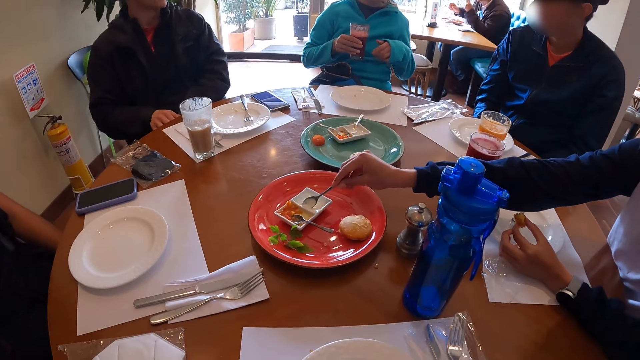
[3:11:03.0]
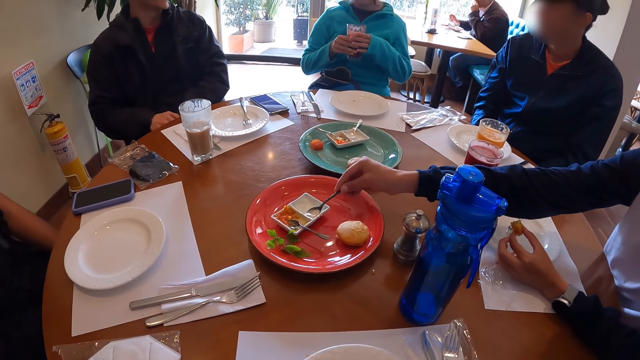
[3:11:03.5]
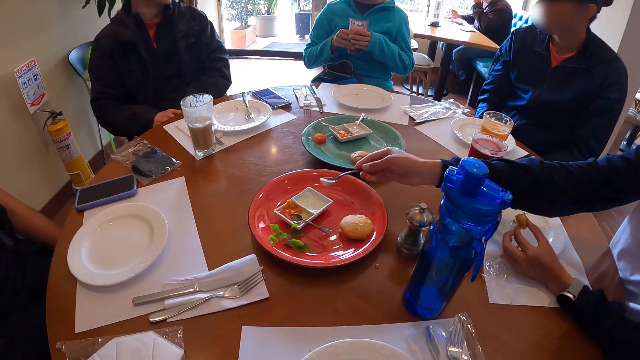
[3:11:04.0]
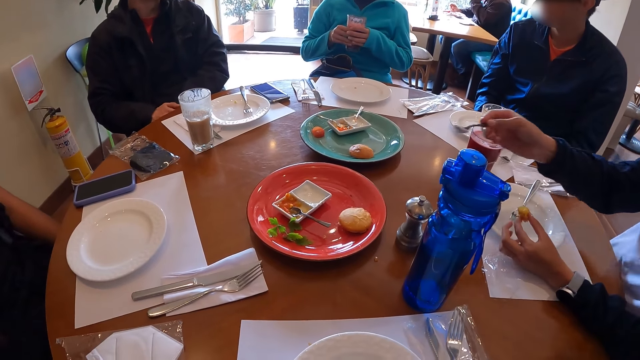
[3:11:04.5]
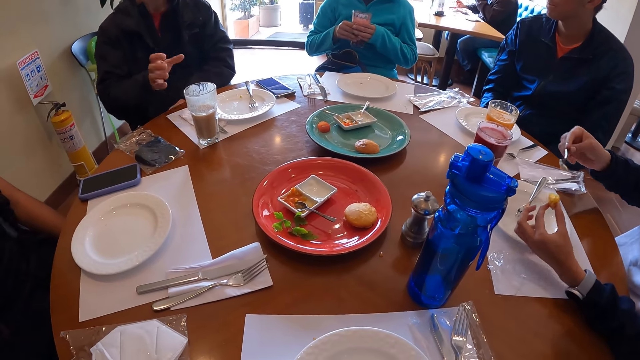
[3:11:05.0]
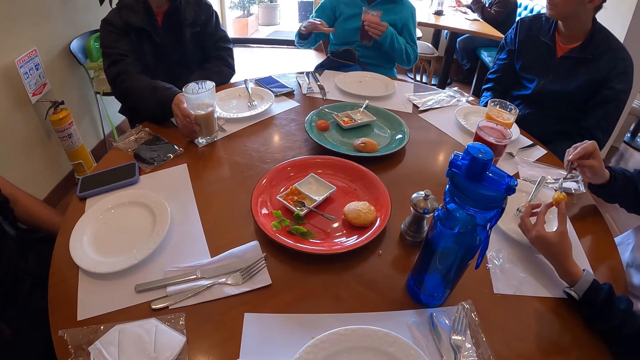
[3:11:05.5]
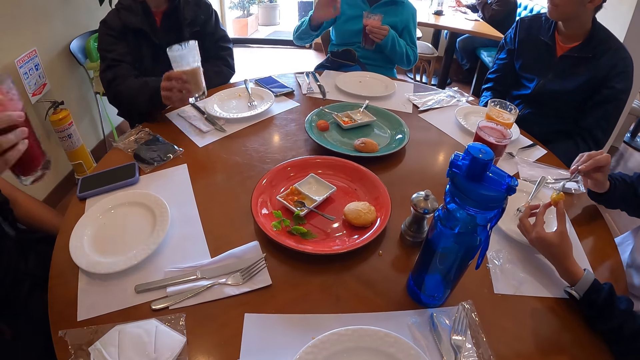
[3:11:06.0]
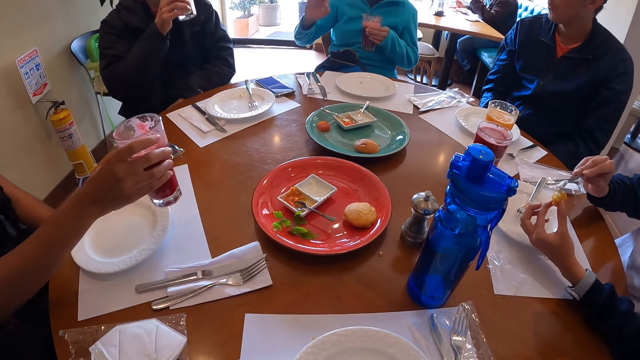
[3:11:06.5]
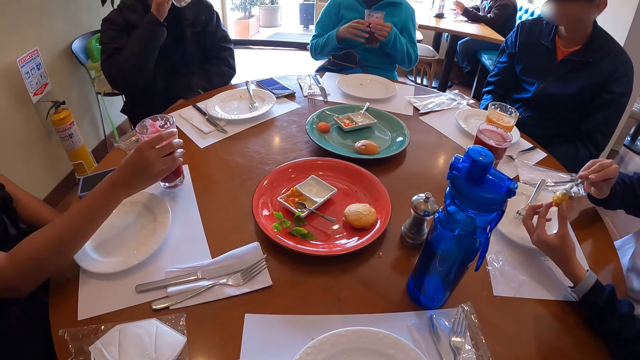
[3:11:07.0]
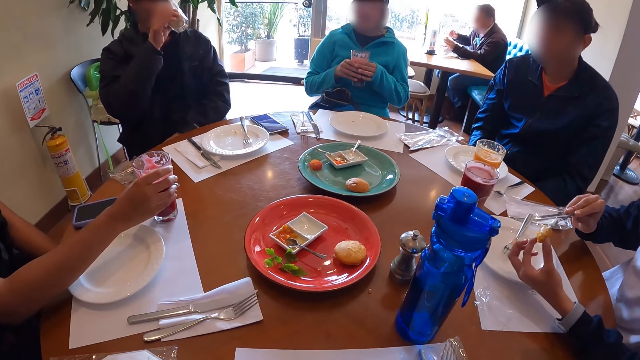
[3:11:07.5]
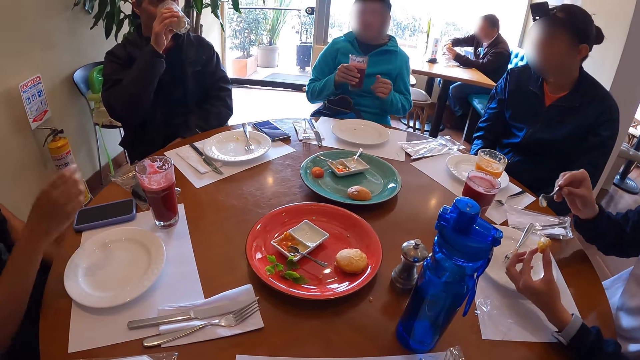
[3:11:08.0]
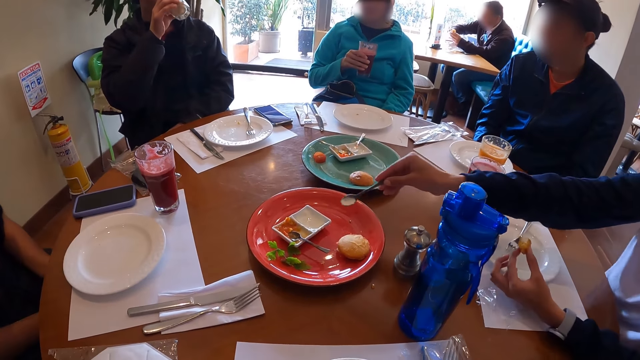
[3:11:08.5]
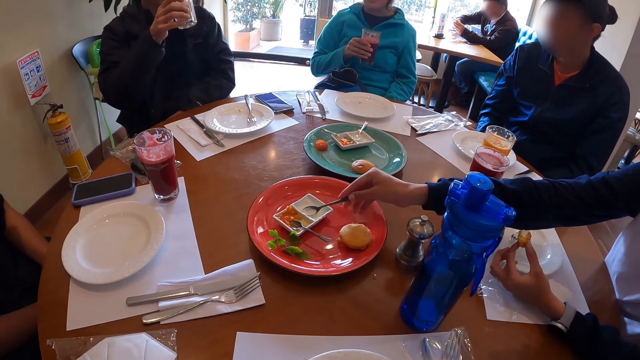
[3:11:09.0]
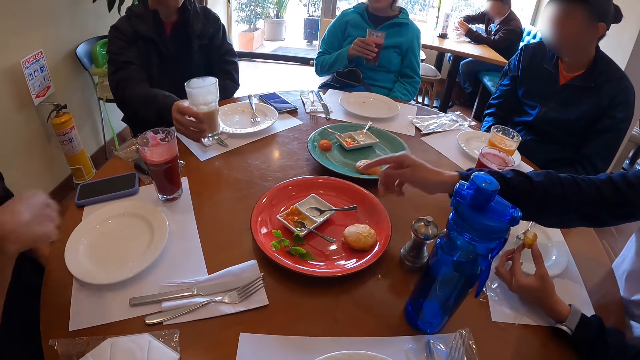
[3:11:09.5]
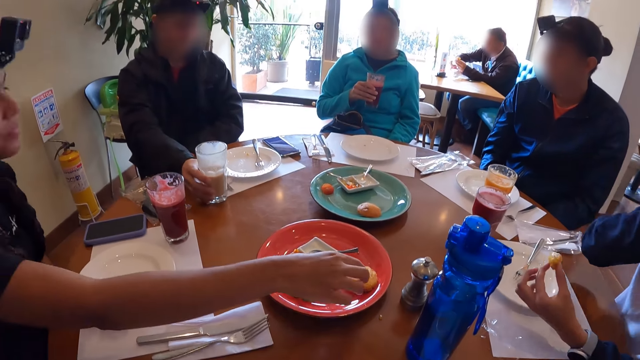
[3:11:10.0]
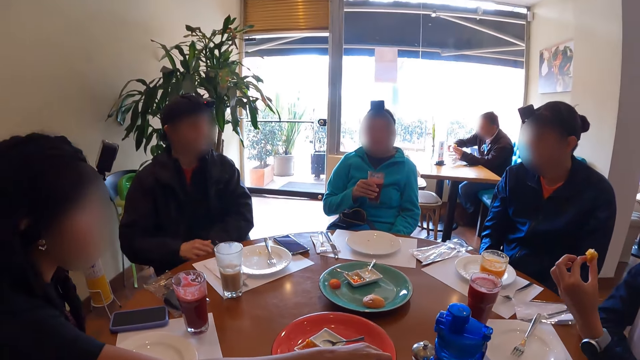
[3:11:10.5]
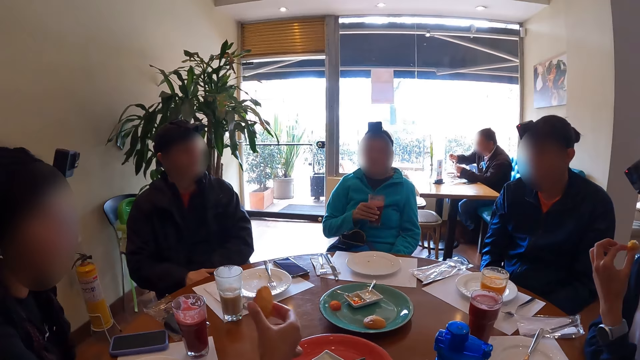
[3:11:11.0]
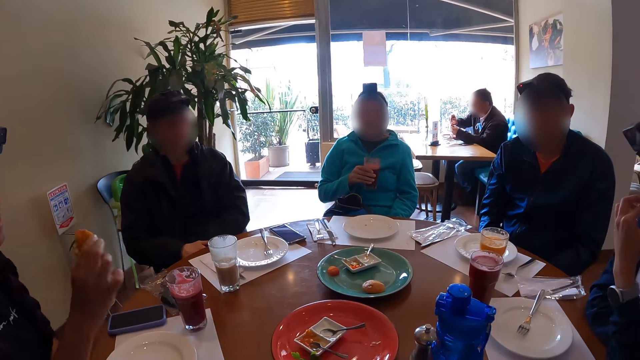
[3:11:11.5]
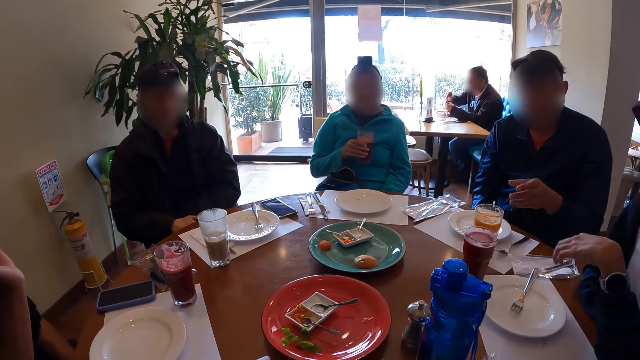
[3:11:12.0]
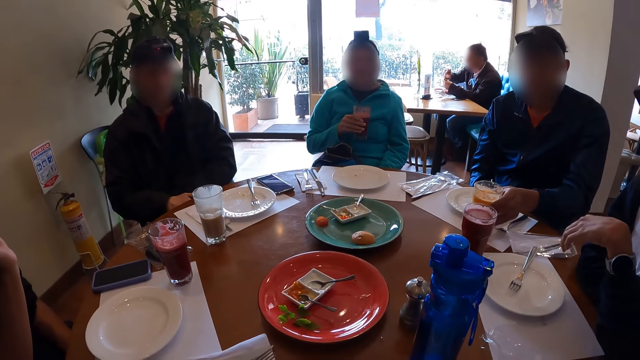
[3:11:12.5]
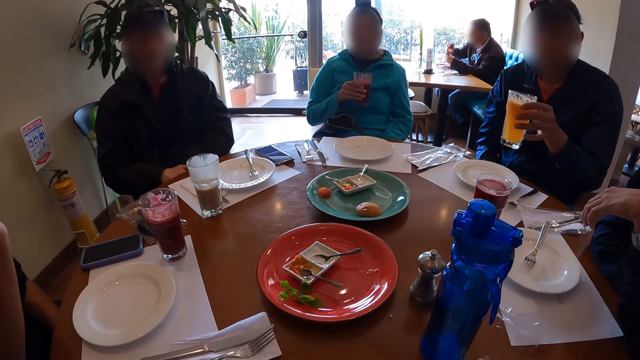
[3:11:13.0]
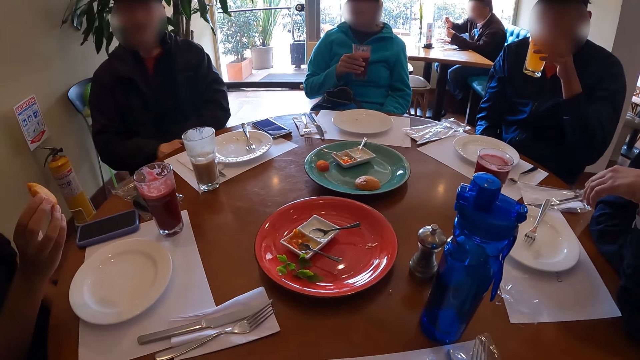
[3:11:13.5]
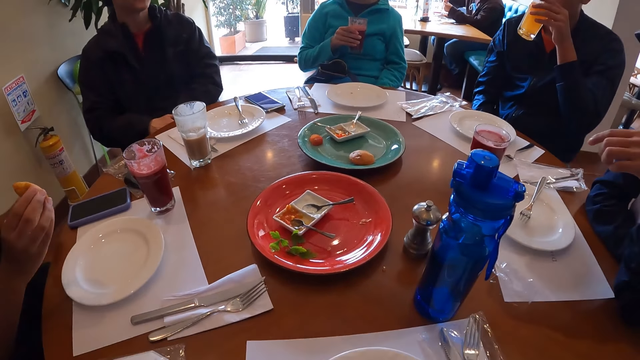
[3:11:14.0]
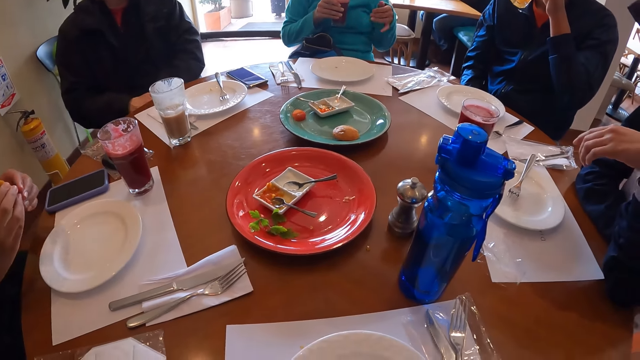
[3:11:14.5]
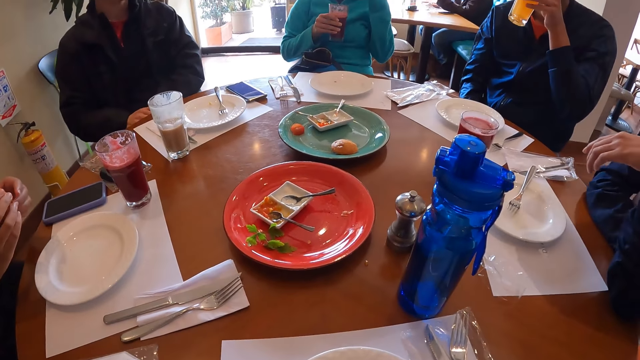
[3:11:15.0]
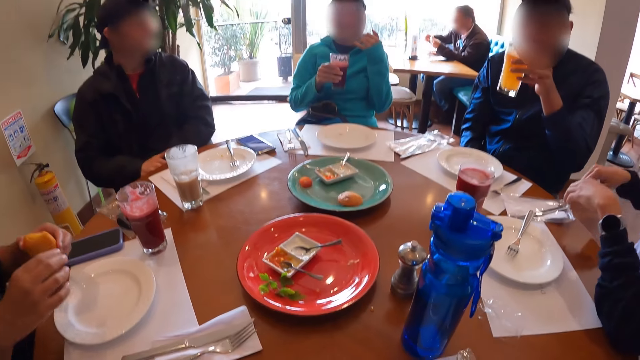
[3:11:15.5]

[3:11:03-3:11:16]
The woman holds the glass of juice with her hands. The woman holds the glass of juice with her left hand. The man picks up the glass of juice from the table mat on the table with his right hand. Another woman spreads the cream on the bun in her left hand with the spoon in her right hand. A woman moves a hand. The man drinks juice from the glass of juice in his right hand. The first woman holds the glass of juice with her hands. The first woman holds the glass of juice with her right hand. The other woman drops the spoon on the orange plate on the table with her right hand. The man drops the glass of juice on the table mat on the table with his right hand. The other woman puts the bun in her mouth with her left hand. Another man picks up the glass of juice from the table mat on the table with his left hand. The other man drinks juice from the glass of juice in his left hand. A woman uses gestures.

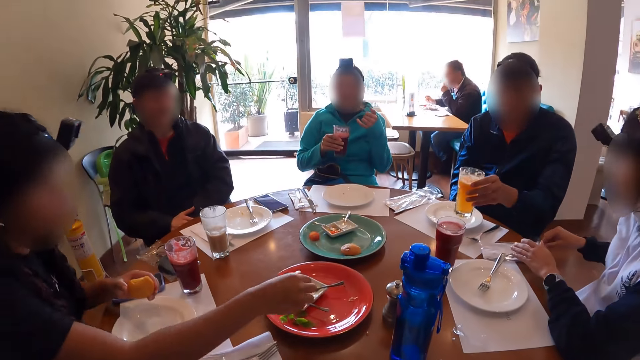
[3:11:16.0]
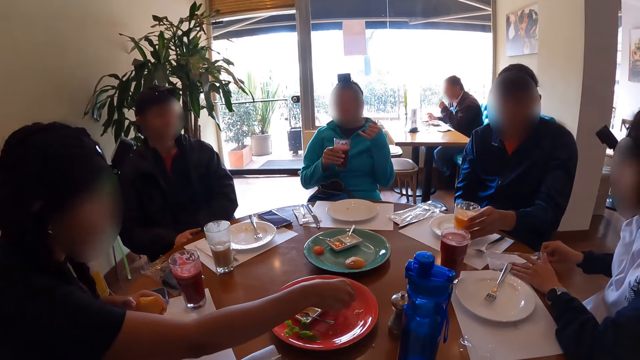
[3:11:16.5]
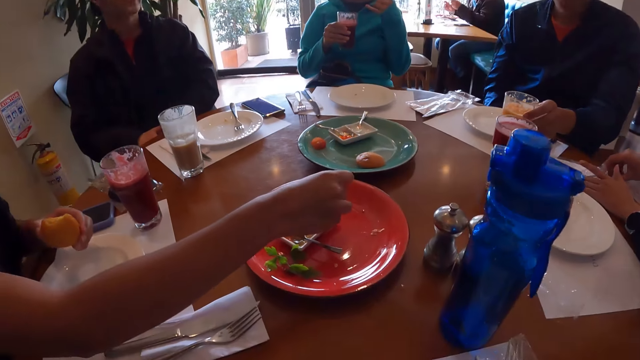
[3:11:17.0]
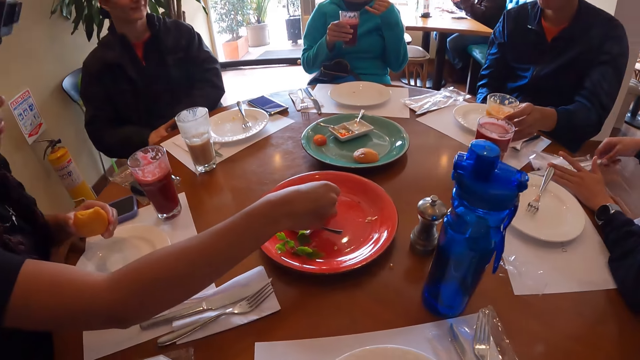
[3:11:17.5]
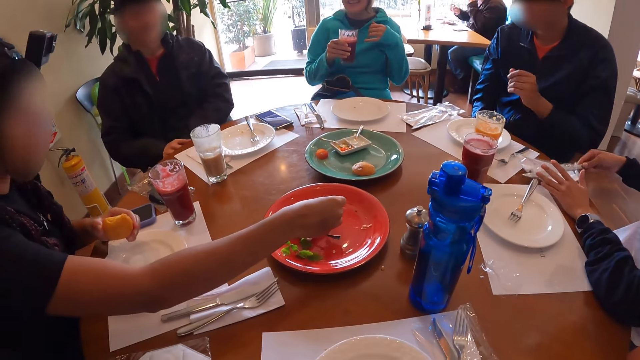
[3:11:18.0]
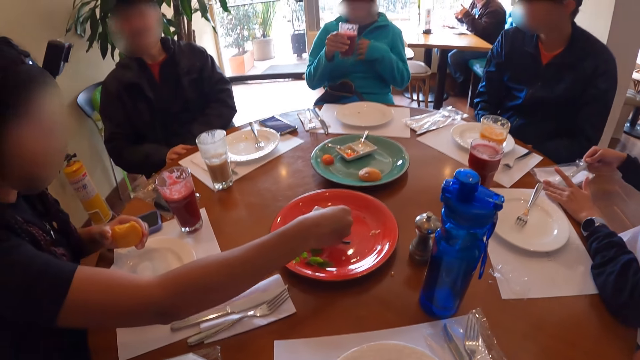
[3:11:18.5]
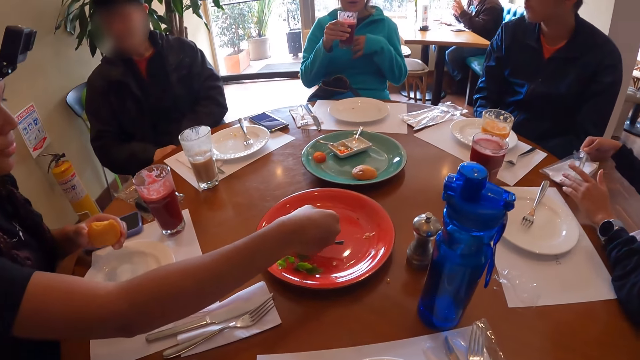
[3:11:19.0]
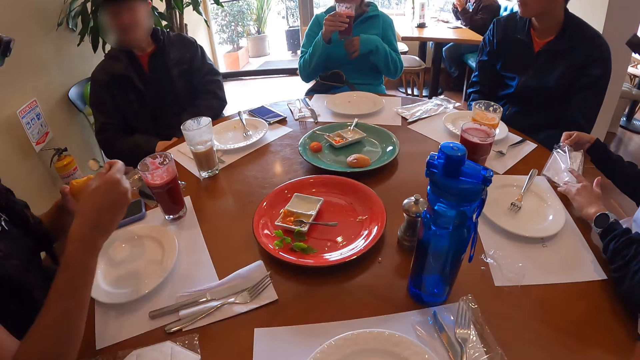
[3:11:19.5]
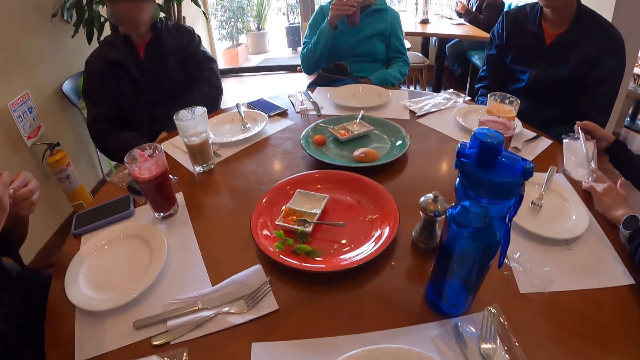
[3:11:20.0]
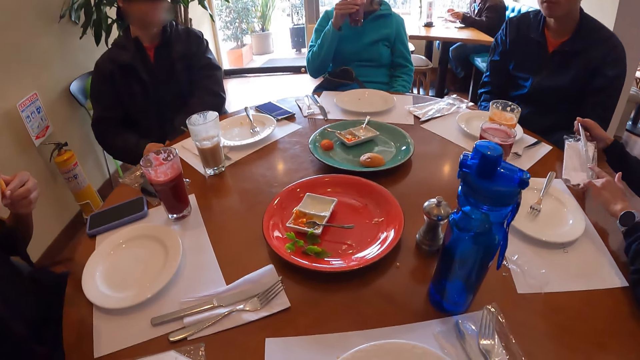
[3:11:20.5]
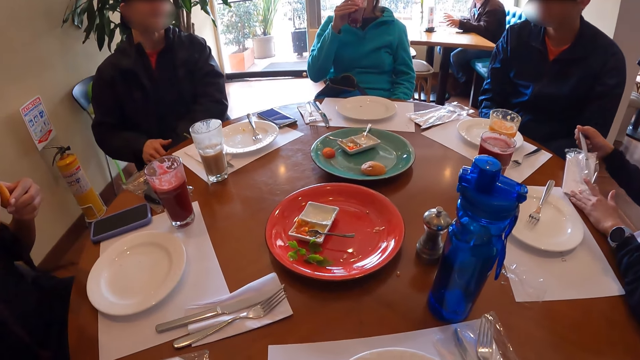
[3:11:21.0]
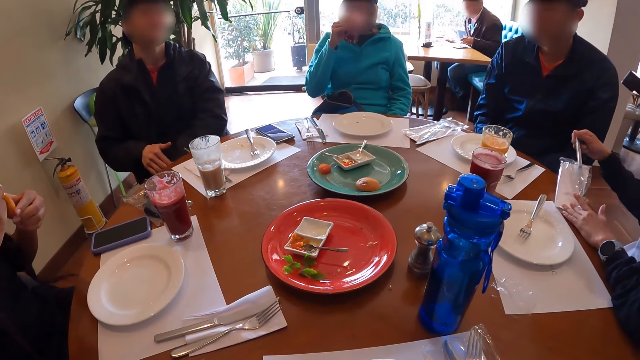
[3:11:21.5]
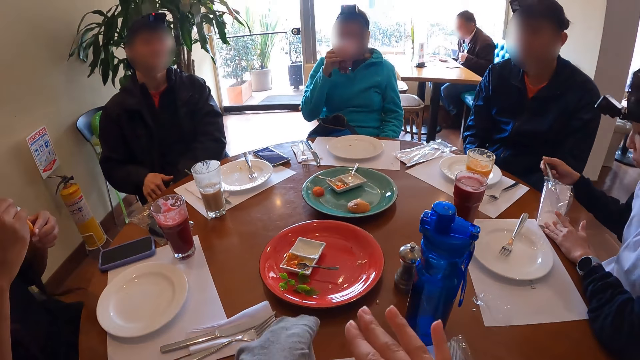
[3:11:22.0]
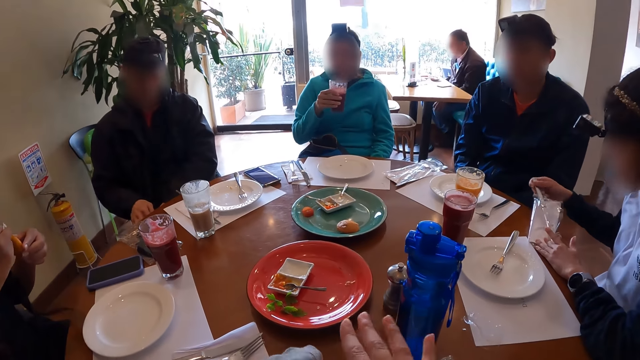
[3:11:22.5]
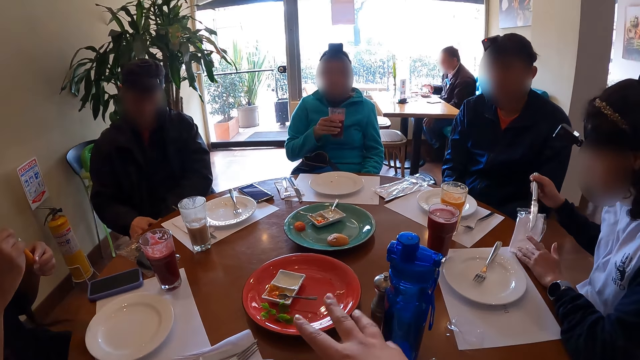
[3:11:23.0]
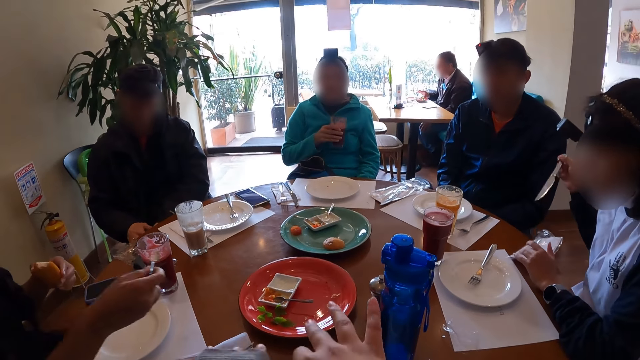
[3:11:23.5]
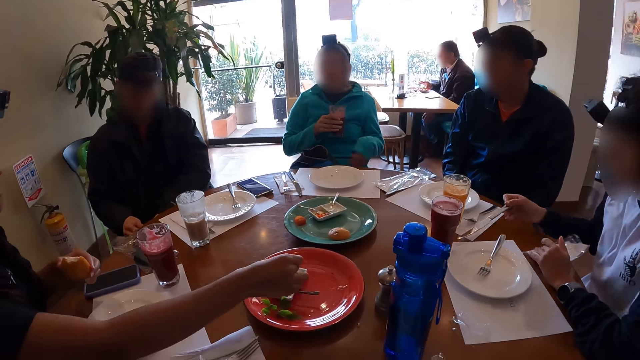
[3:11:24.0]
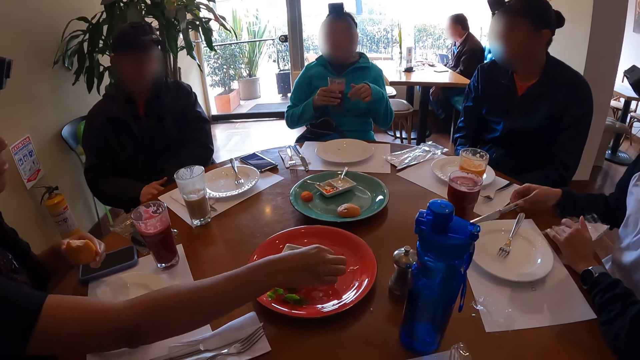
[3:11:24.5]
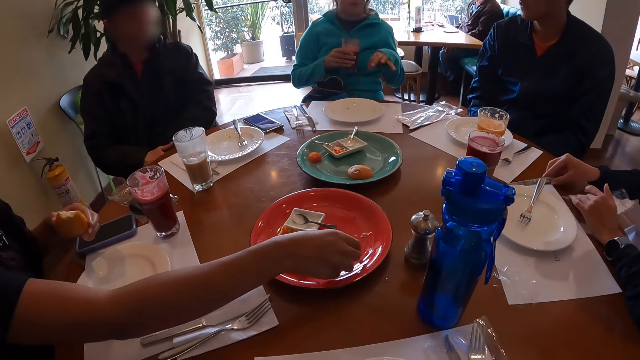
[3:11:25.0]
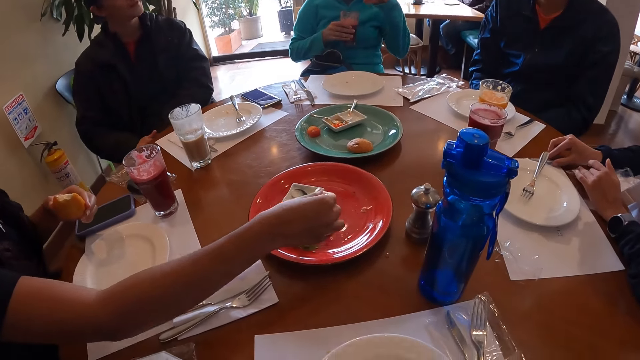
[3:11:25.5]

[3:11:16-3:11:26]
The man drops the glass of juice on the table mat on the table with his left hand. The woman holds a sealable cutlery holder on the table with her left hand, and pulls a table knife from the sealable cutlery holder on the table with her right hand. Another woman drinks juice from the glass of juice in her right hand, and holds the glass of juice with her right hand. The camera wearer uses gestures. The first woman places the table knife on the table mat on the table with her right hand. The other woman uses gestures. The camera wearer looks around.
